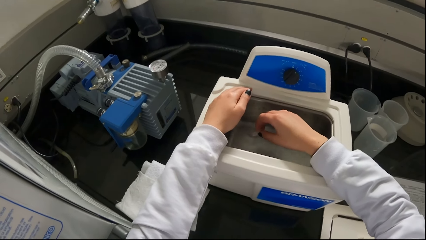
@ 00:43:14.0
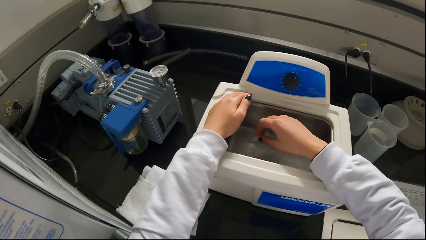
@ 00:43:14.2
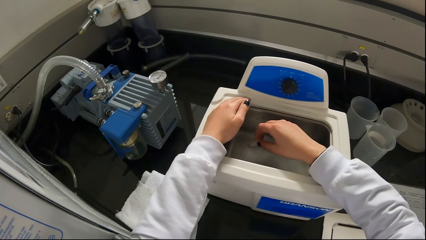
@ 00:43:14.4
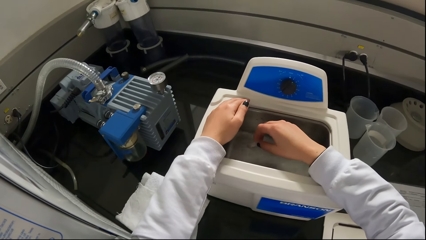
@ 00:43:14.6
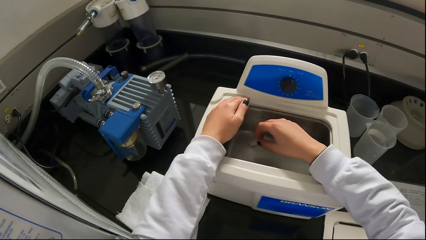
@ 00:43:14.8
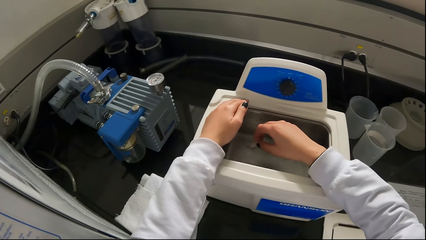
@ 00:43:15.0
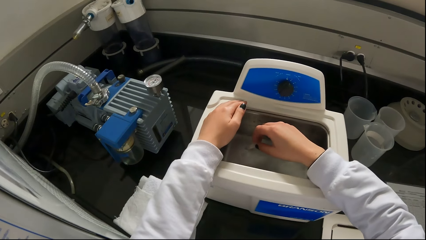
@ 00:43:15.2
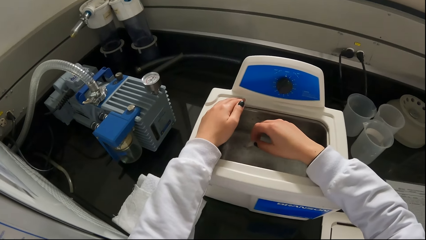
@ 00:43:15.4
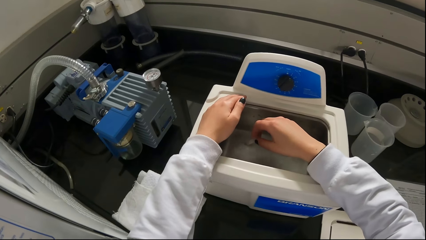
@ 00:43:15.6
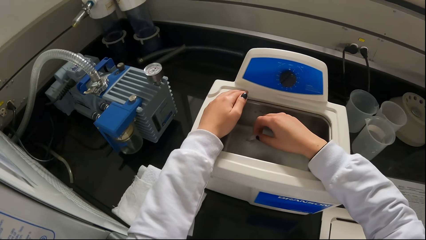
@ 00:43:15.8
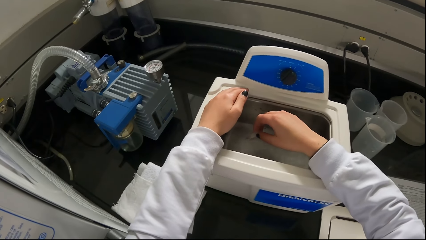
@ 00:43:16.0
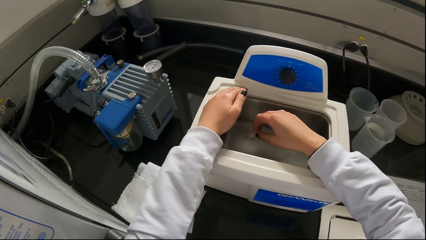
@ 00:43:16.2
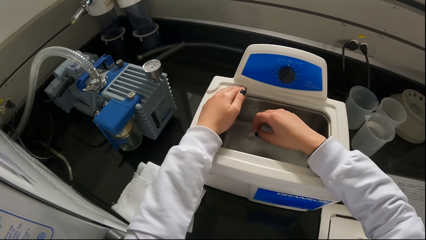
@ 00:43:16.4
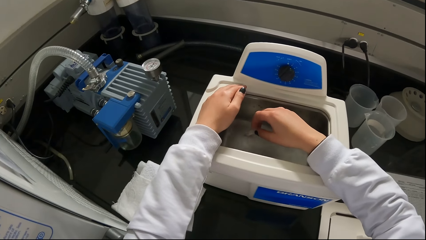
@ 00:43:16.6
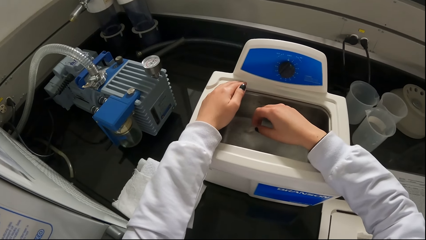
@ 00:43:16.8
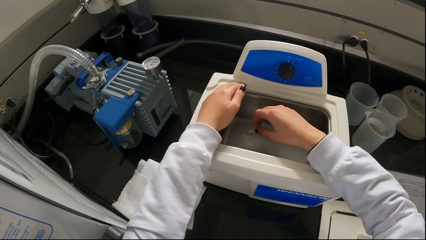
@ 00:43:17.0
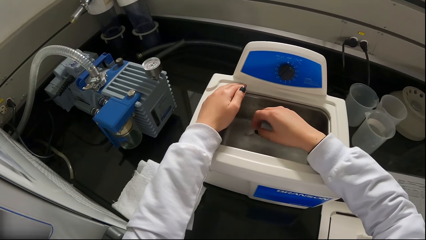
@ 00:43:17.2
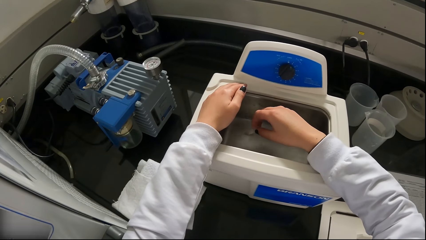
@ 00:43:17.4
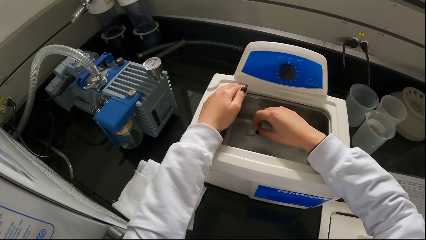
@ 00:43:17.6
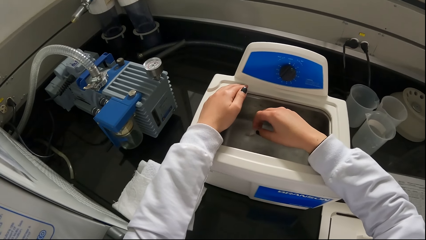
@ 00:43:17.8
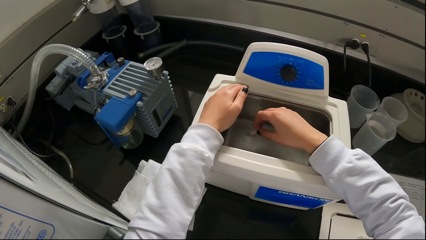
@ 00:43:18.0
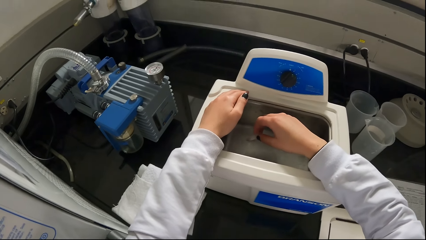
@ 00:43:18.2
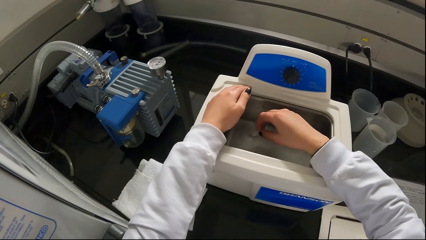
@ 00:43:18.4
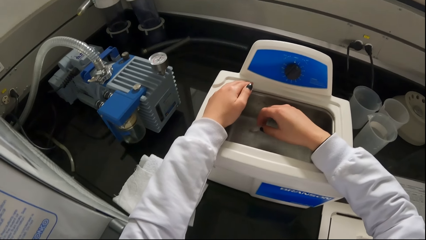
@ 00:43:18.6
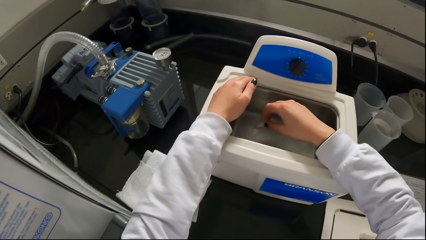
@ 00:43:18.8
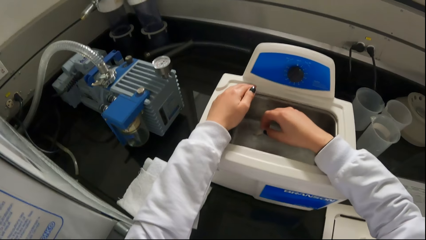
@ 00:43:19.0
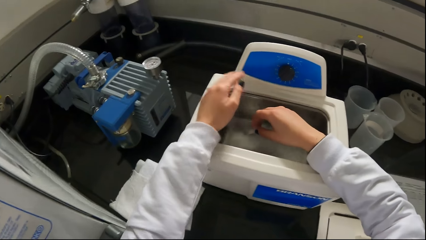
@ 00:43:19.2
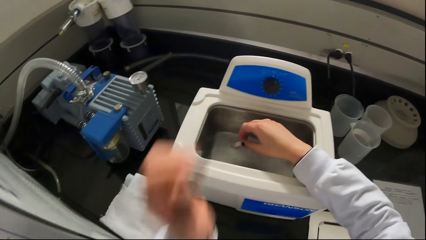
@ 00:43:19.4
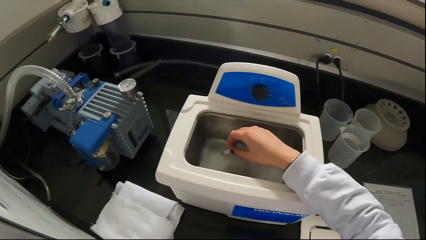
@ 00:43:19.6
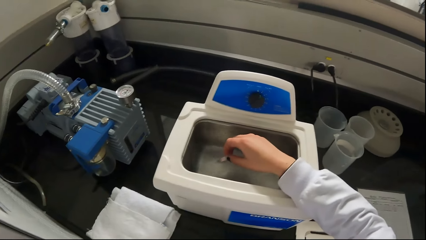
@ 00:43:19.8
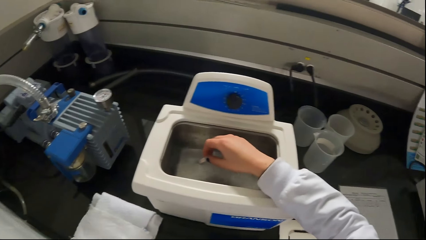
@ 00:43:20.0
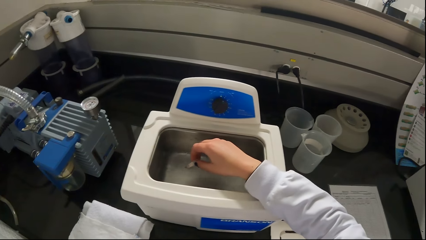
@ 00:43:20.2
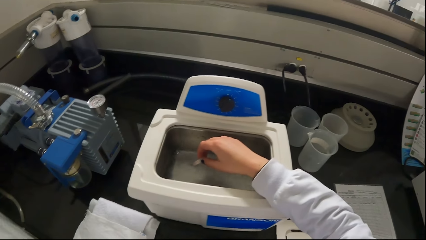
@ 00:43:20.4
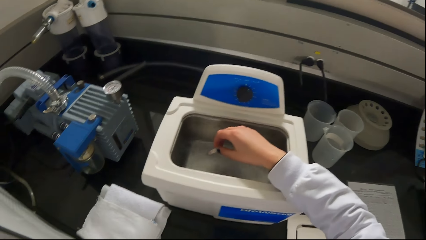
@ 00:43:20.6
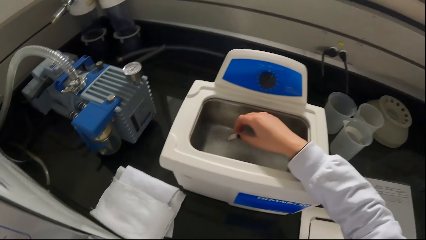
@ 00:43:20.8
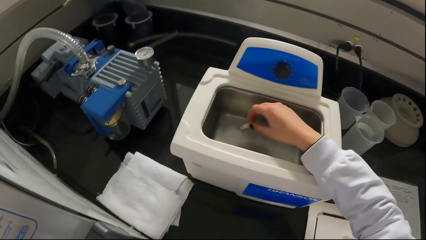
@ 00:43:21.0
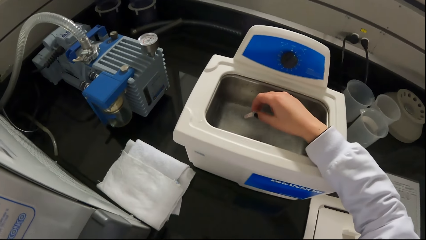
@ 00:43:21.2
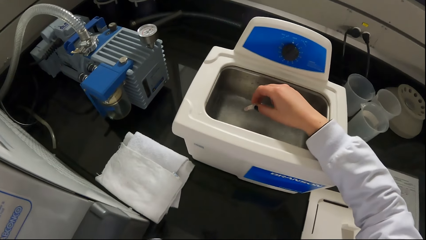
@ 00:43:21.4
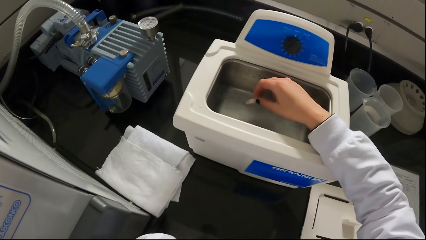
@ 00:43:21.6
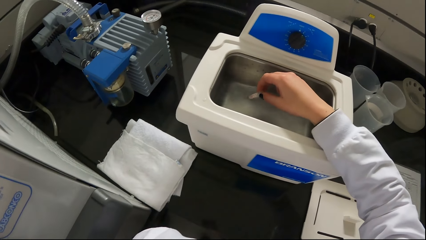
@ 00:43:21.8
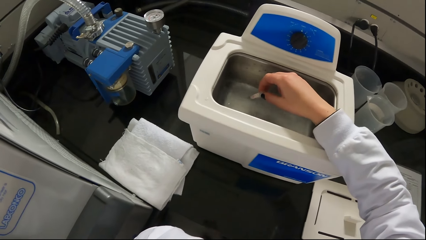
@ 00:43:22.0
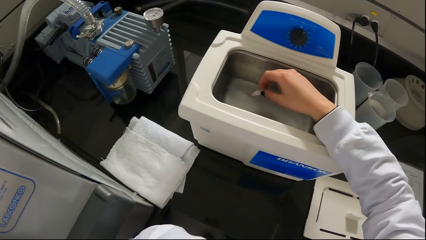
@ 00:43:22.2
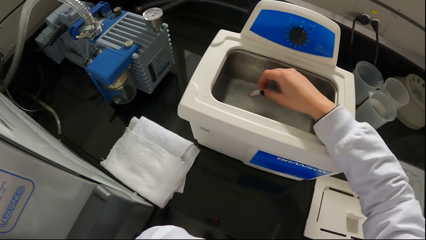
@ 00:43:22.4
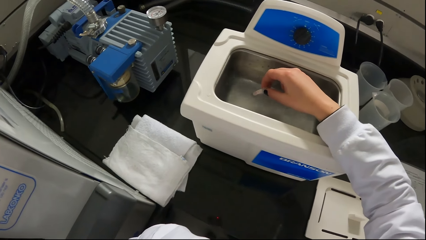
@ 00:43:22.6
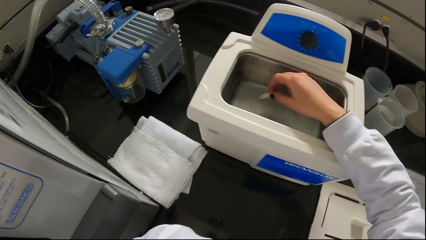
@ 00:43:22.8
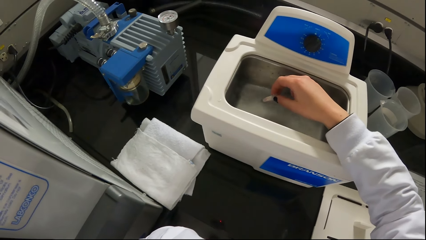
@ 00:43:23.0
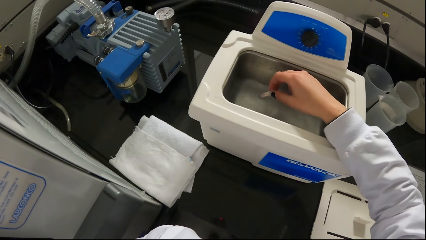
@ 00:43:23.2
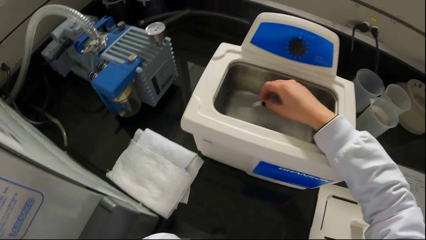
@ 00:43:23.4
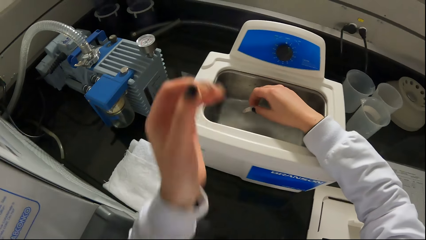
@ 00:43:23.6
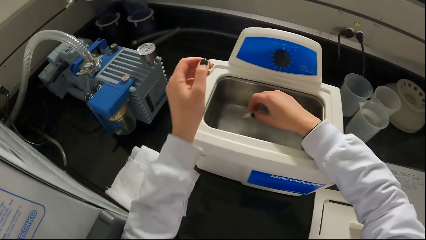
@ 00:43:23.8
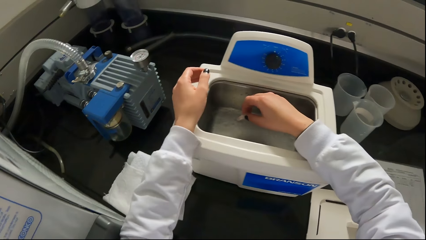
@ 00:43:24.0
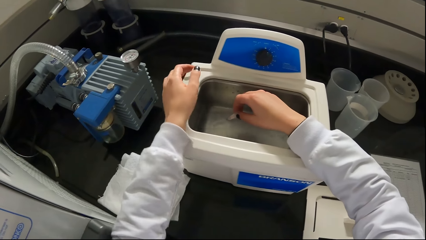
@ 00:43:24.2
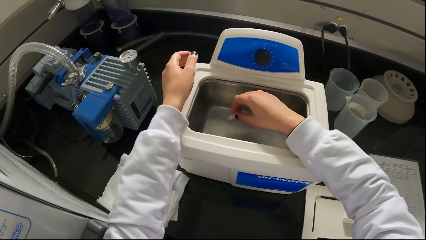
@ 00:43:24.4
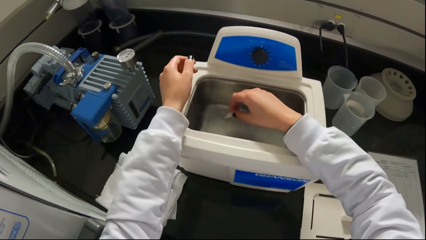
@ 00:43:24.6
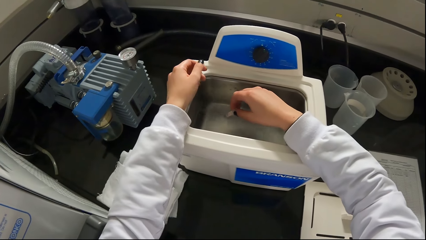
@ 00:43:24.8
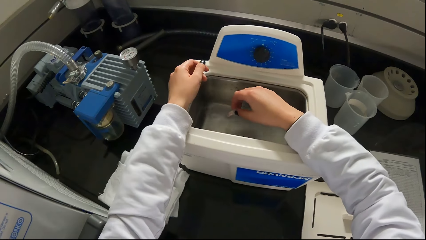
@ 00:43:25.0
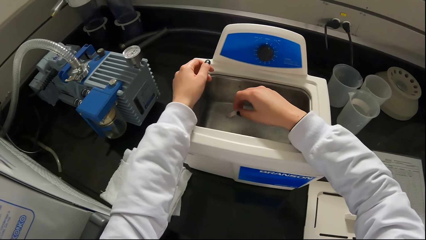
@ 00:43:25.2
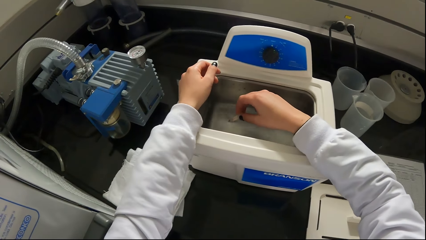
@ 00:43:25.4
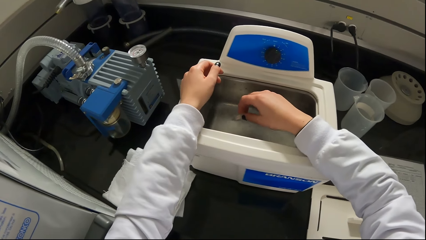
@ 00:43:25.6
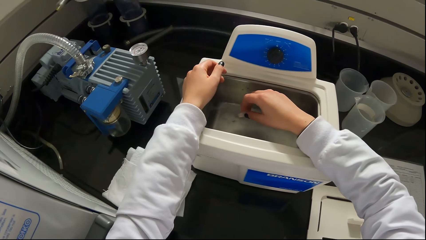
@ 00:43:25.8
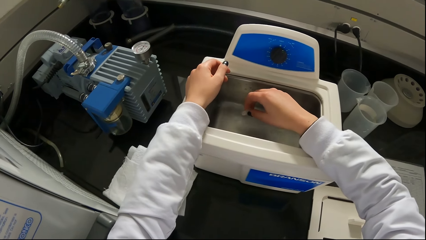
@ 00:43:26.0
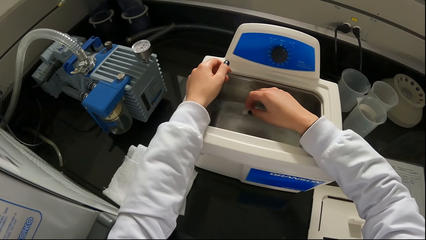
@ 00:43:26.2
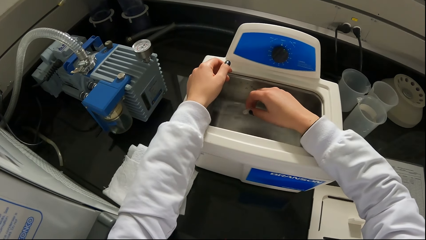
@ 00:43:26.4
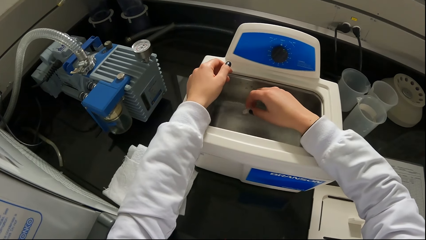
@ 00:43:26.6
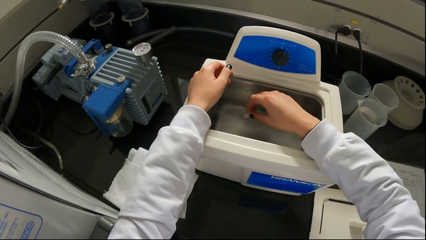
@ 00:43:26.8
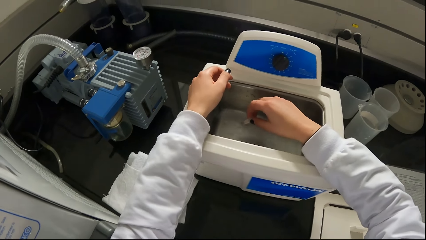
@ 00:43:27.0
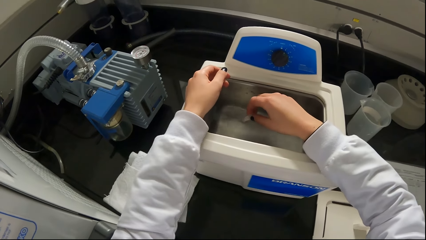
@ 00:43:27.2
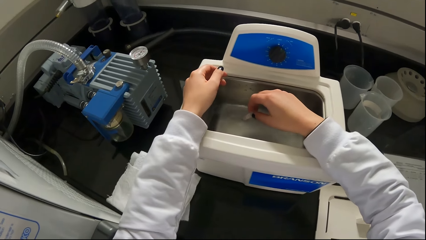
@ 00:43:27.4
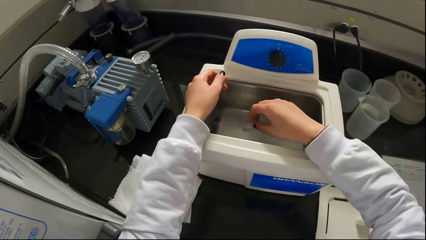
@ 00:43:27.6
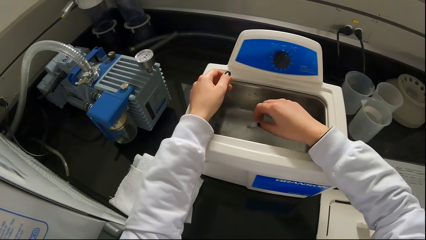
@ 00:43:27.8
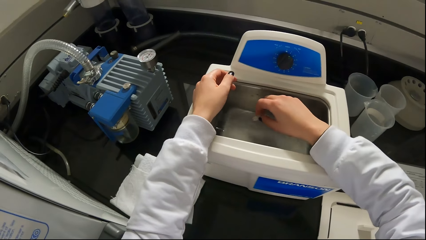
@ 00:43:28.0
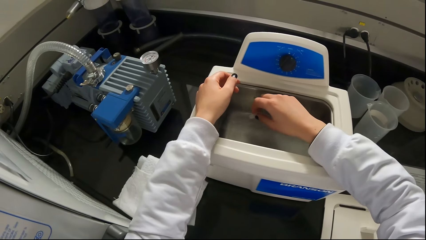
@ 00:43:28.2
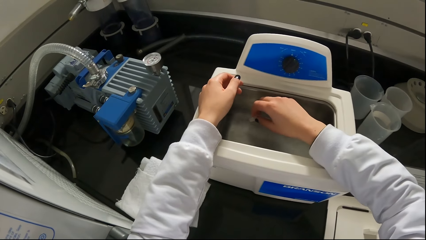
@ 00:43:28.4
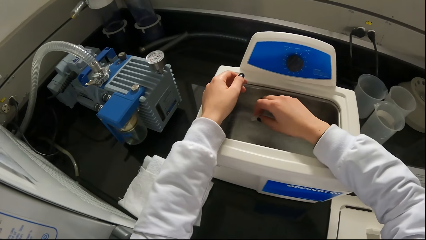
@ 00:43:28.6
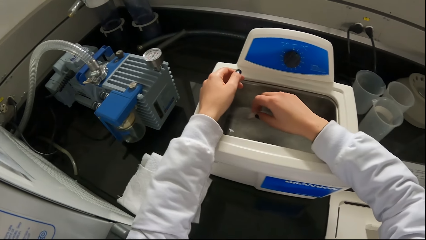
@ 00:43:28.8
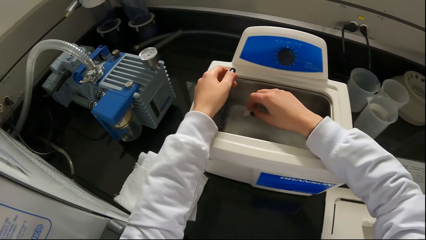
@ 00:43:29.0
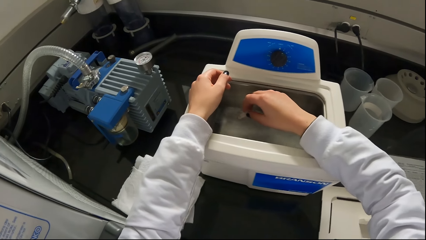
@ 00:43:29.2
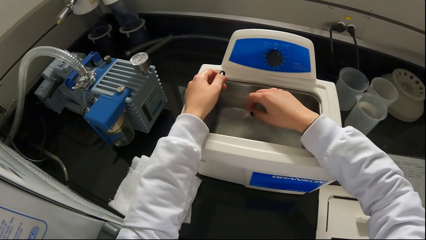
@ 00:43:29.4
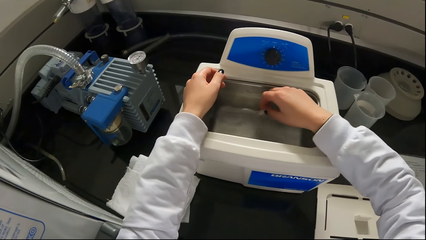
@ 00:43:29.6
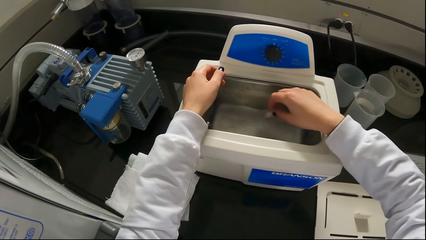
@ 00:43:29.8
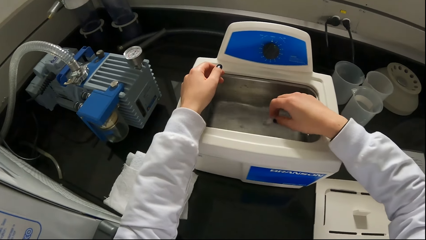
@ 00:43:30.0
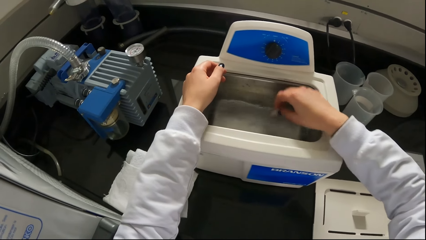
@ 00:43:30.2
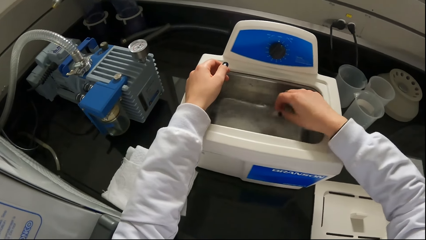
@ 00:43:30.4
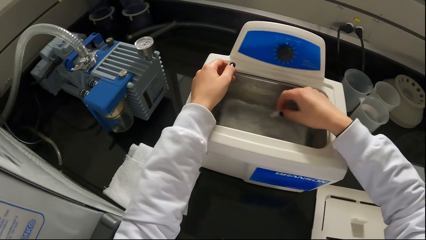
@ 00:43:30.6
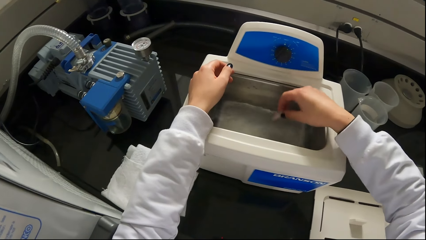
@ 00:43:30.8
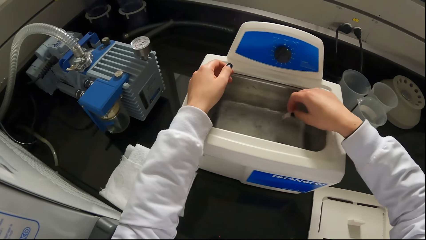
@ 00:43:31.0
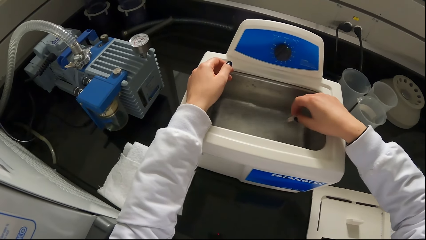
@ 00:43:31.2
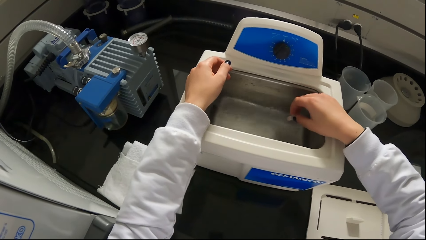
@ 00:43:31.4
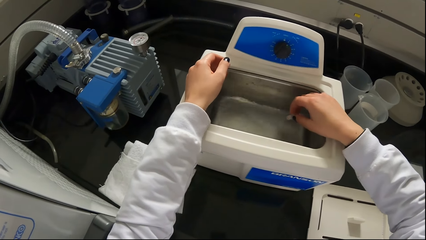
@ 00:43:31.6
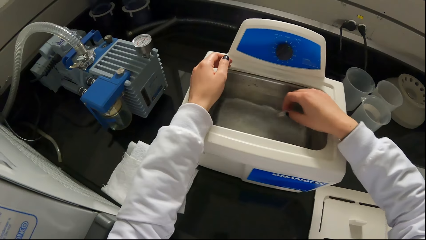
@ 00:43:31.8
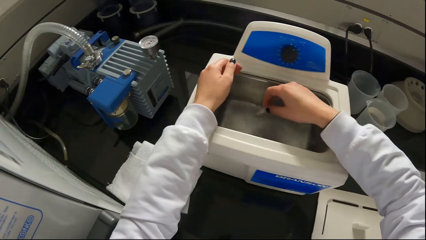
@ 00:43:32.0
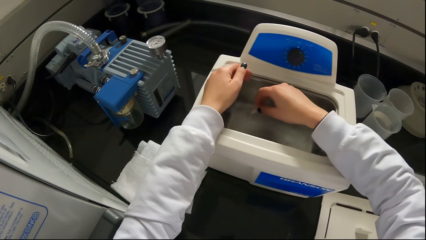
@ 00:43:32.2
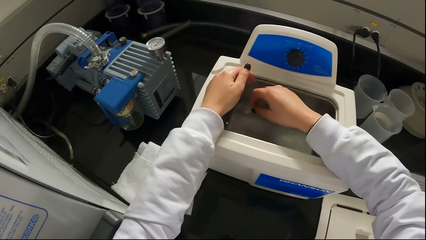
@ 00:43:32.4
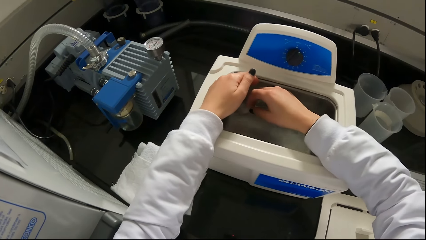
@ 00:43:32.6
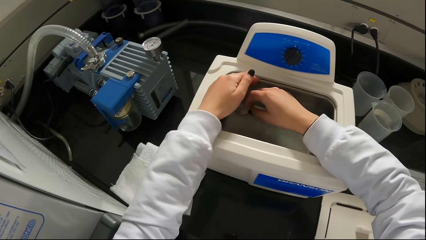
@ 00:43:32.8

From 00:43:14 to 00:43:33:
The camera wearer touches his head with his left hand. He places his left hand on the ultrasonic cleaner. He stretches the left hand. He moves something inside the water. He shakes the ceramic beaker in his right hand in the fluid in the ultrasonic cleaner.
